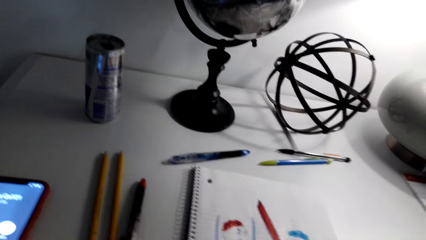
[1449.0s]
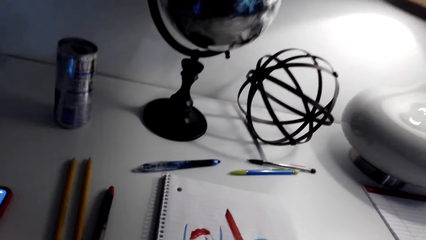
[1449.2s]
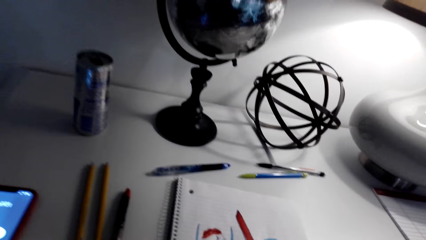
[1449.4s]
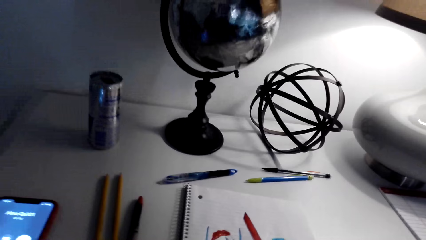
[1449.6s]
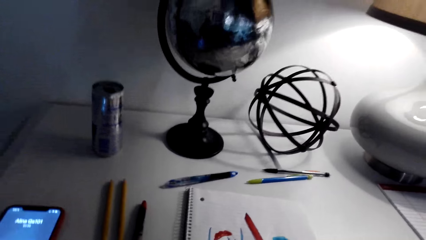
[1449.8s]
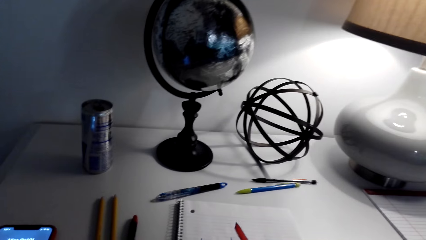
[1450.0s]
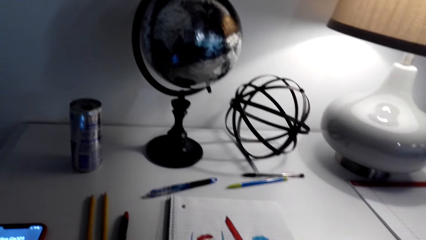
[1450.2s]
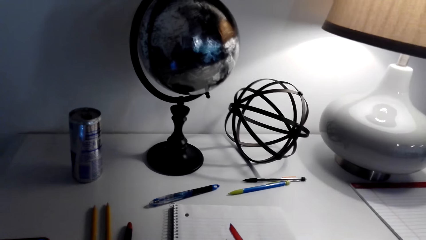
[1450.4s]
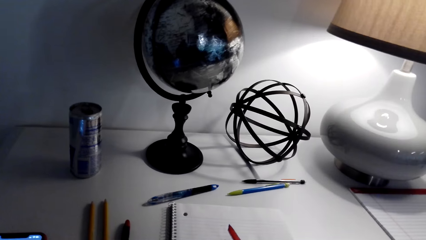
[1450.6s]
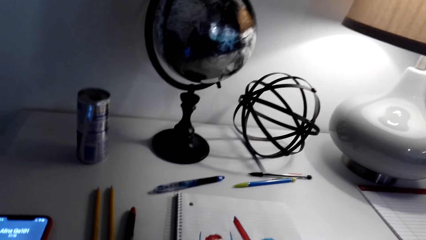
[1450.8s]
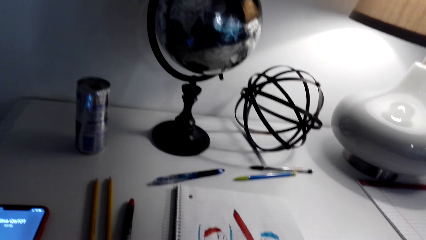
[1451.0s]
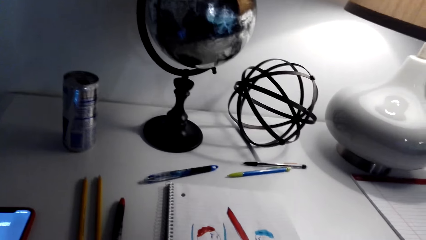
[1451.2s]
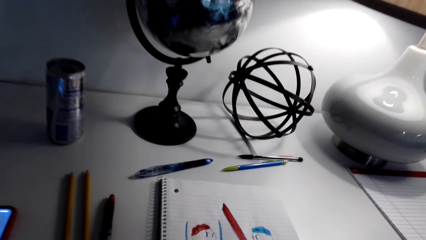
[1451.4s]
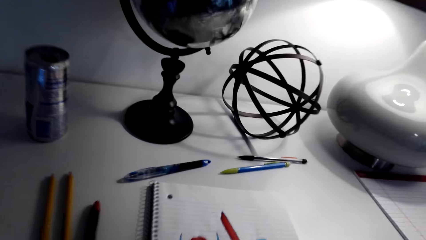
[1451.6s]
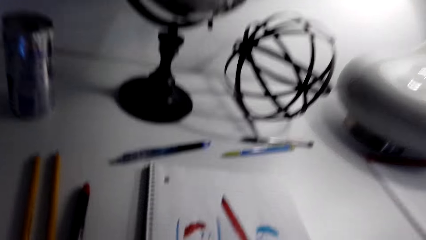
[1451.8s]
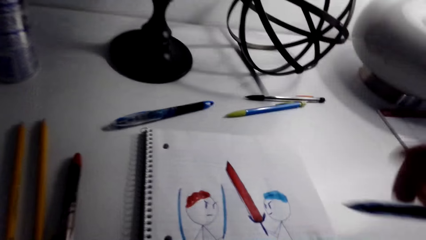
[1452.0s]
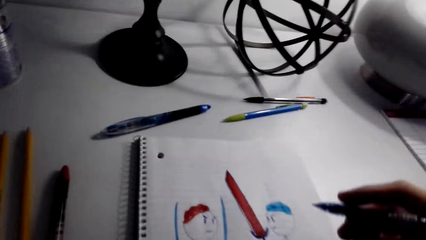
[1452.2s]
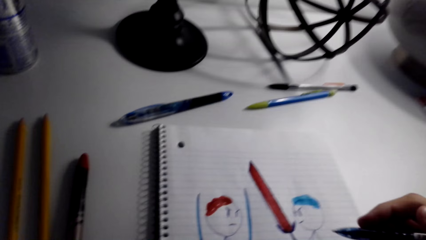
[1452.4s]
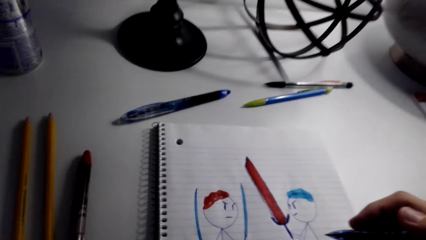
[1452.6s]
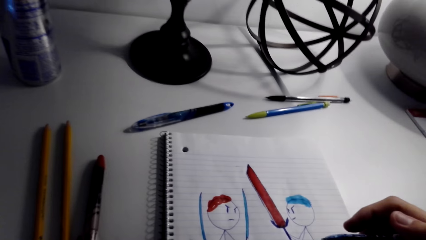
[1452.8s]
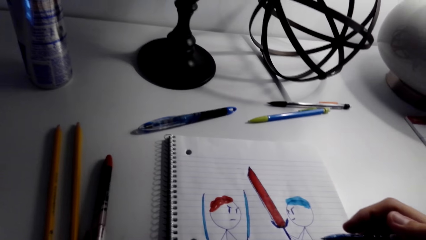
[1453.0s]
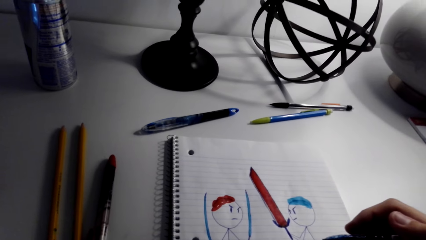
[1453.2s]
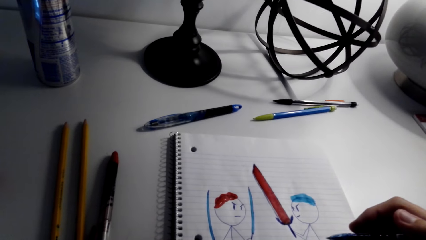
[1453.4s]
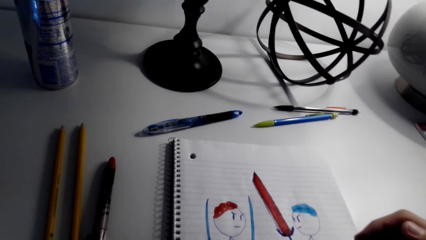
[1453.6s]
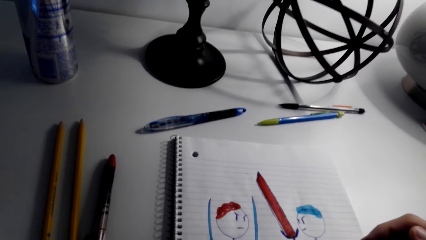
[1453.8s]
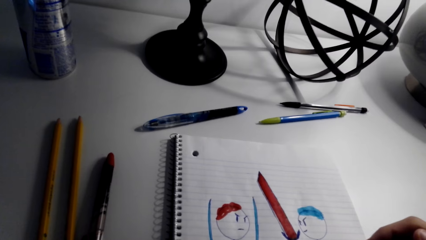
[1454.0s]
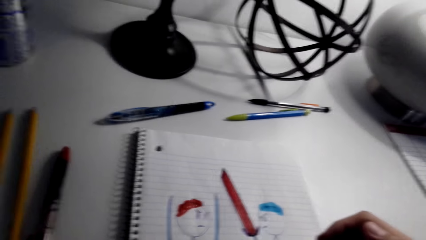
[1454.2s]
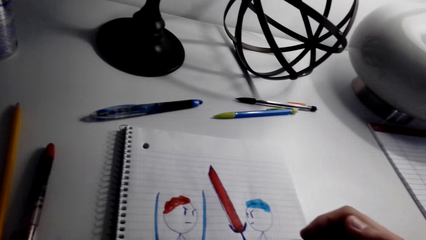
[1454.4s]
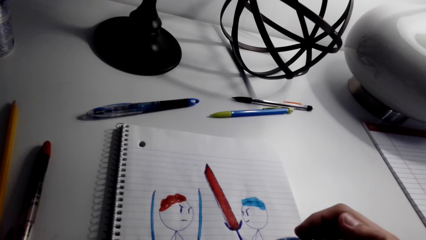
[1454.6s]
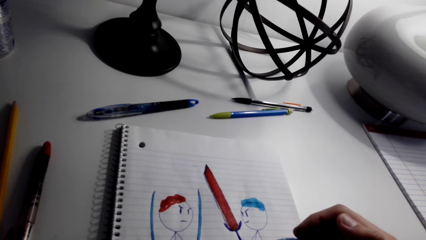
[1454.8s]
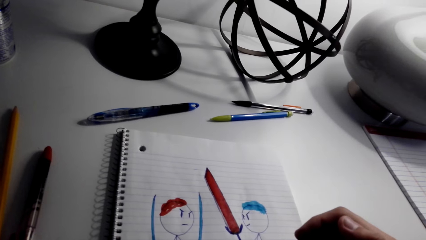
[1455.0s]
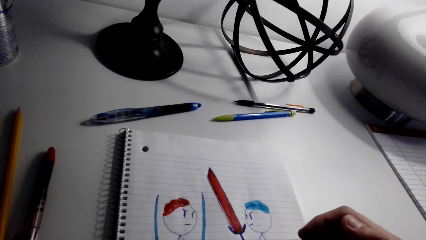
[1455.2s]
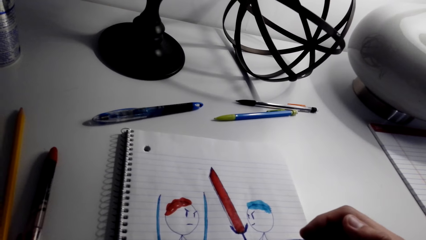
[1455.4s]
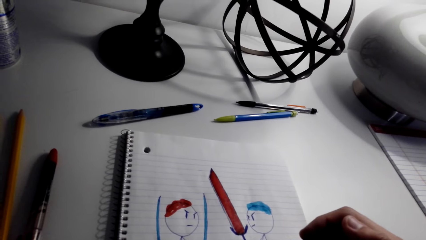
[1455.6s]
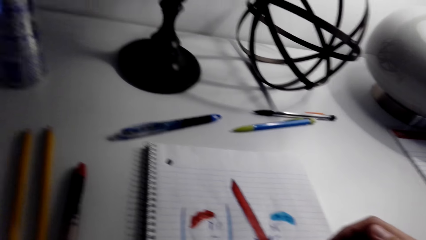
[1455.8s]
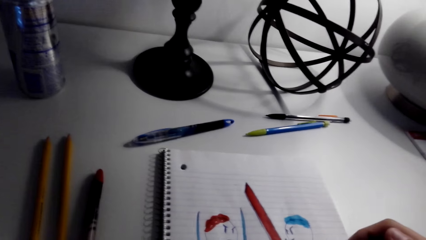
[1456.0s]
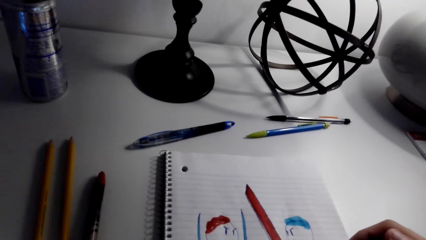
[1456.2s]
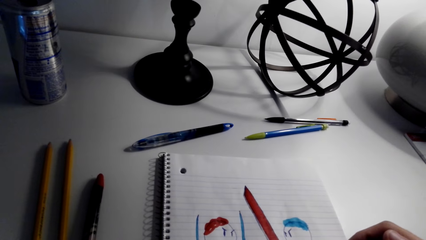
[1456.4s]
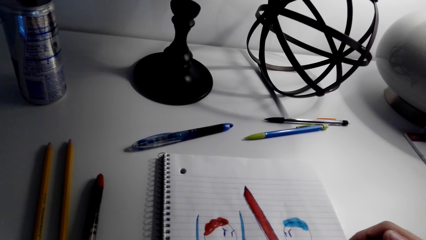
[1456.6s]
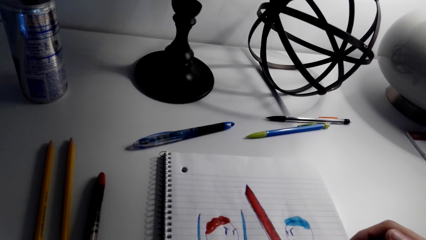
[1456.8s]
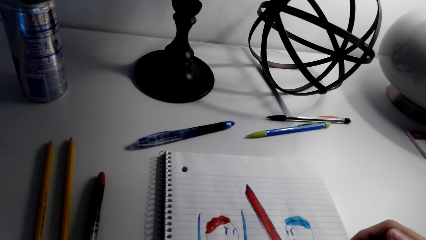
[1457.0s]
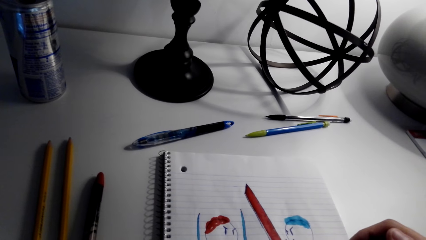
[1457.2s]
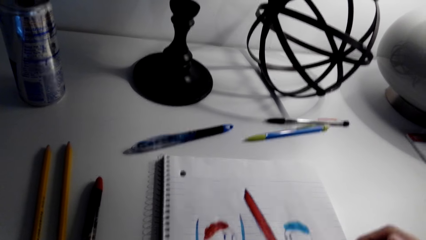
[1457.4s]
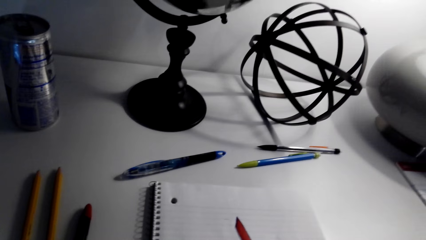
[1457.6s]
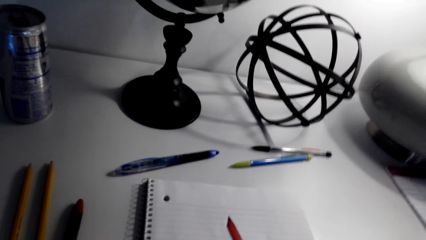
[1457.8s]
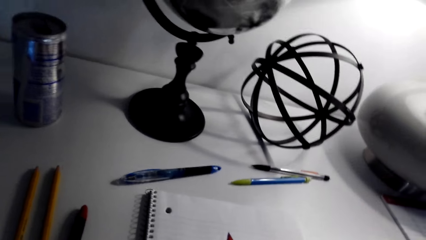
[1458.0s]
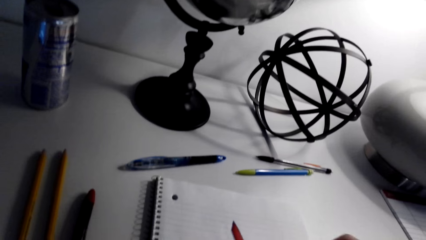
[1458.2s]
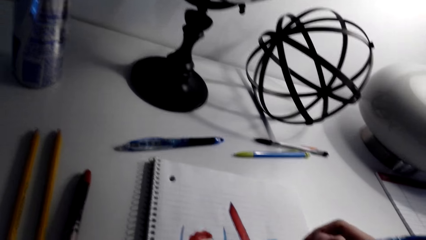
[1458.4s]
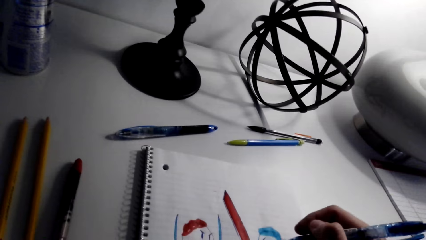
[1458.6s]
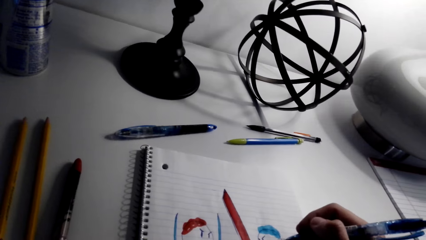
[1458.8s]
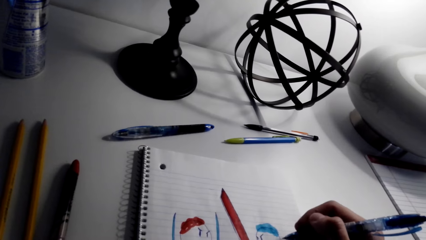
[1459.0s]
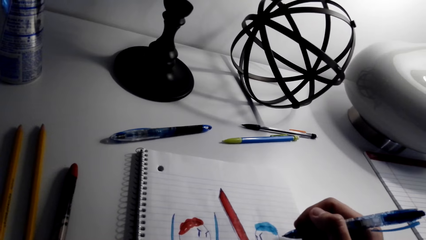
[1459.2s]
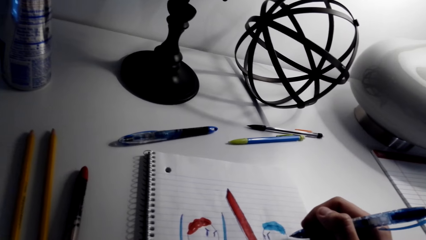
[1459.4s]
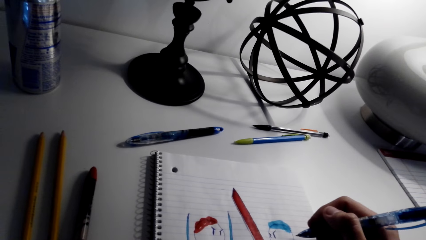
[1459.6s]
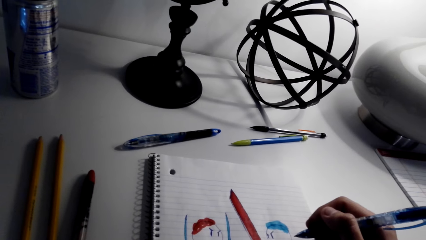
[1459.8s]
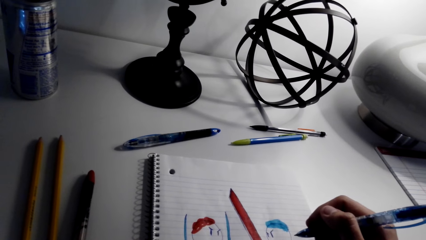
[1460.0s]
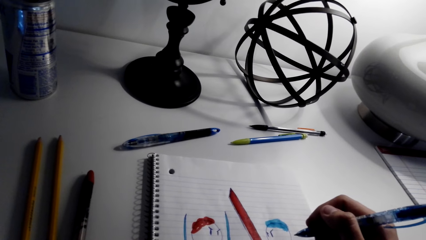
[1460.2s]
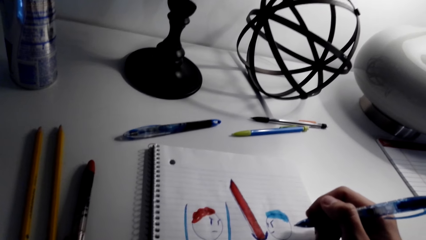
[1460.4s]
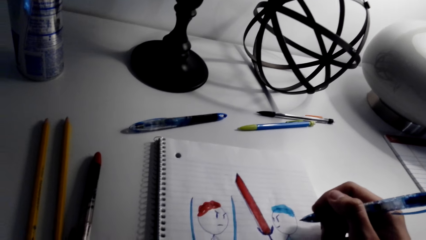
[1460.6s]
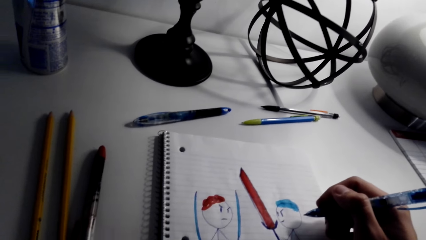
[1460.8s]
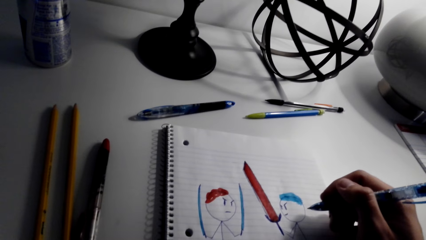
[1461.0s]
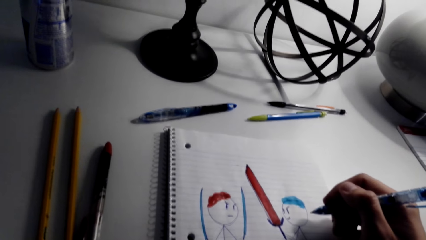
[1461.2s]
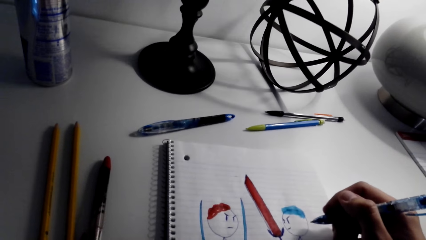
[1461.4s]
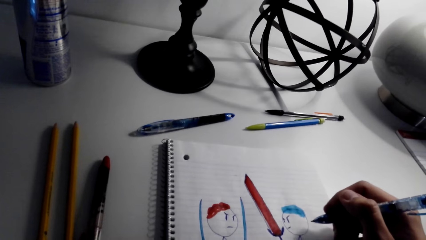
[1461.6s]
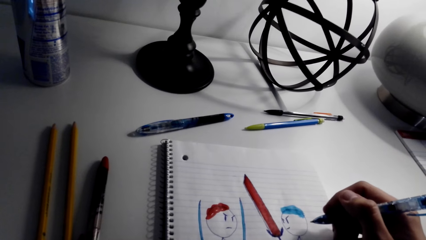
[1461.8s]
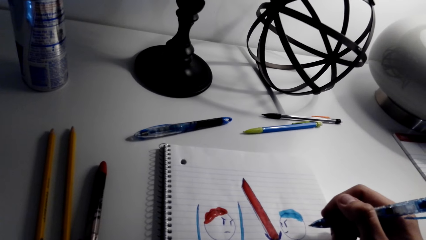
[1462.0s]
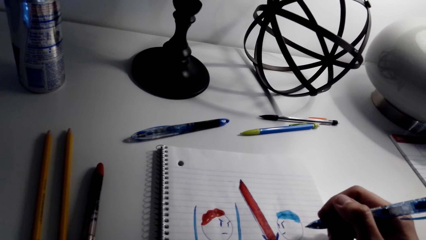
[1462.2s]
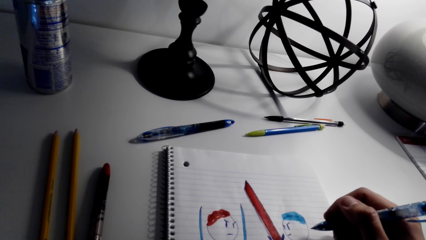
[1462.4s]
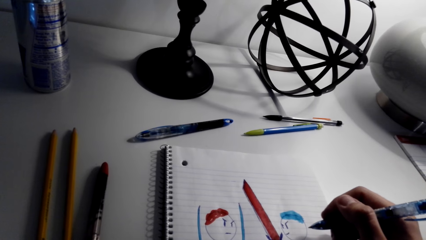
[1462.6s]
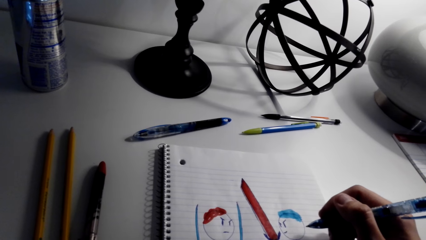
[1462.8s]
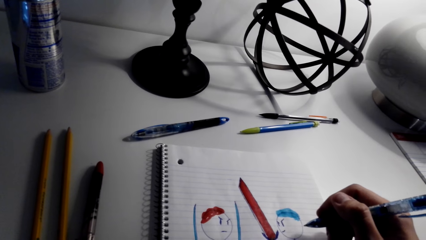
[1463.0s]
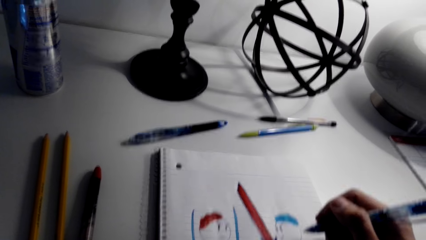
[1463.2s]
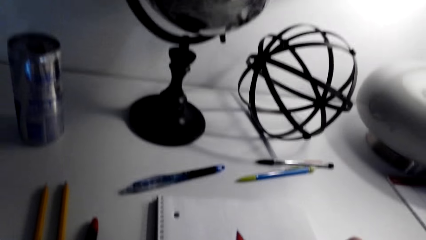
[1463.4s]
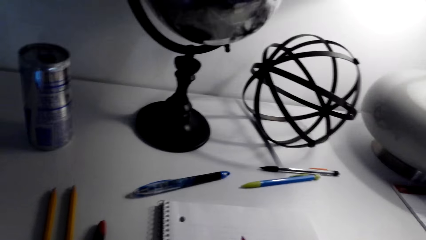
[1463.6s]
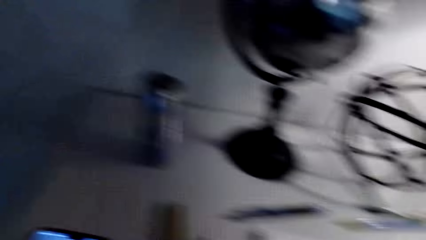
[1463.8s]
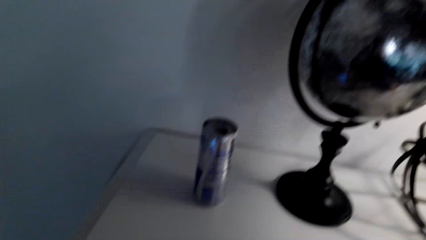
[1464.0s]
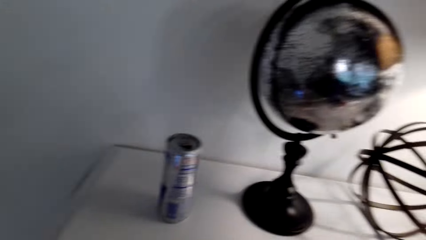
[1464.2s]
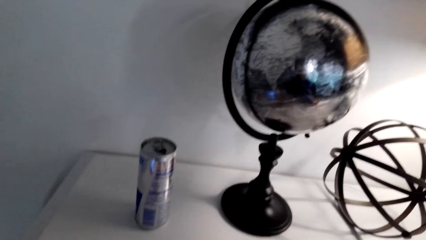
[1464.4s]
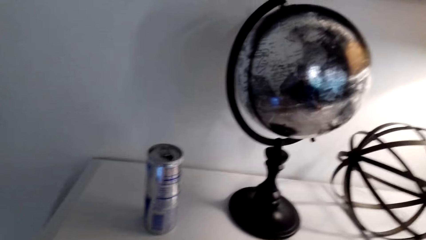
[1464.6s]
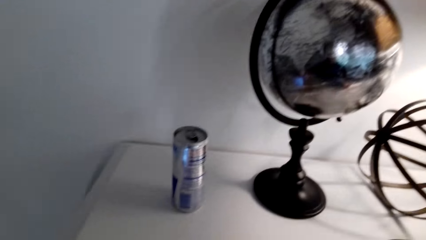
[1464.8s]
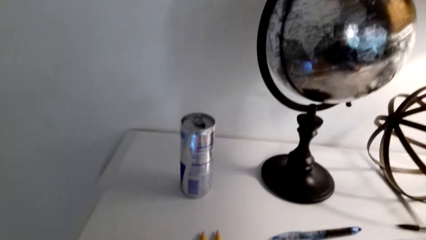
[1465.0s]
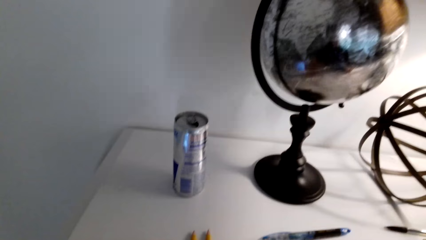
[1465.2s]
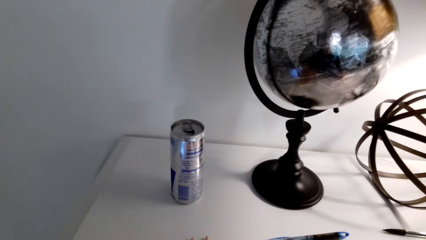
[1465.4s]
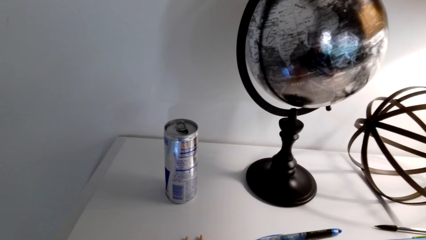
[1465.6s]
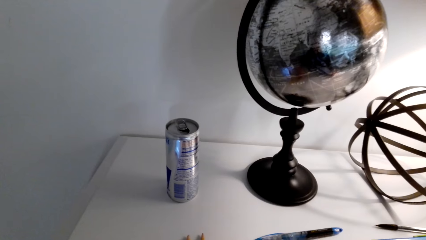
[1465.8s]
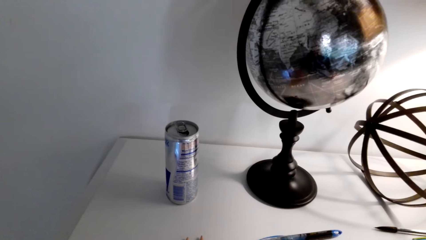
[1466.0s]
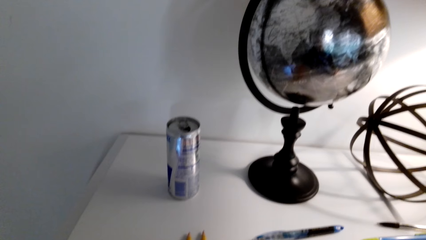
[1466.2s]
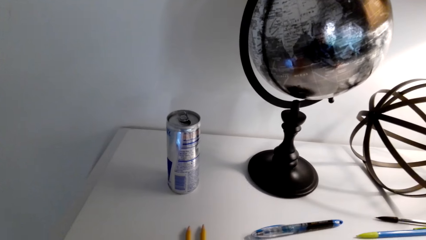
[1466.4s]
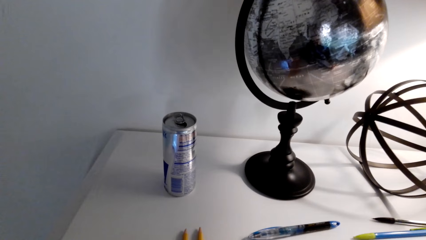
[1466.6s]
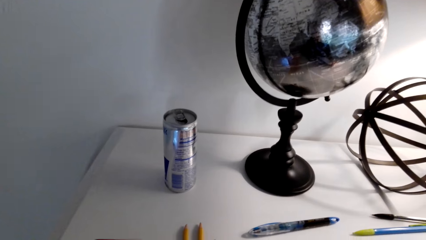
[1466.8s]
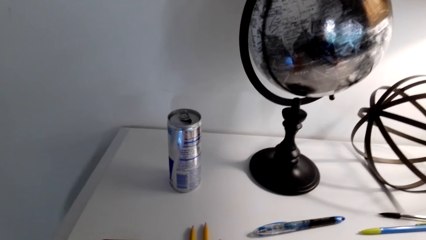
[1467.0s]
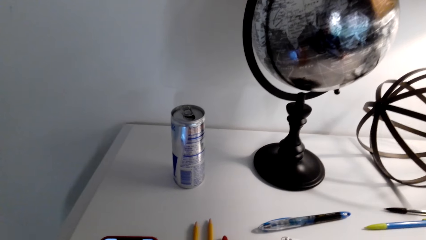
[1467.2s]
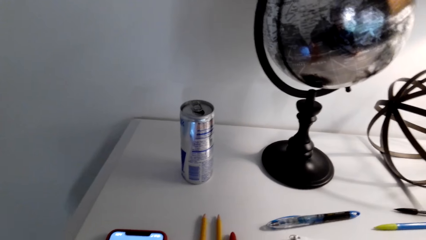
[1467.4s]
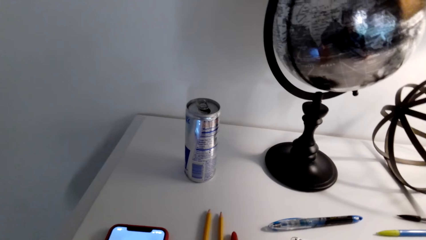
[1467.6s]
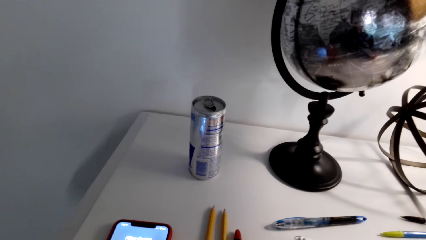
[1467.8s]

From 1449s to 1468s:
The camera wearer drops the pen on the table. They paint the sketch with the pen. They stare at the book.
